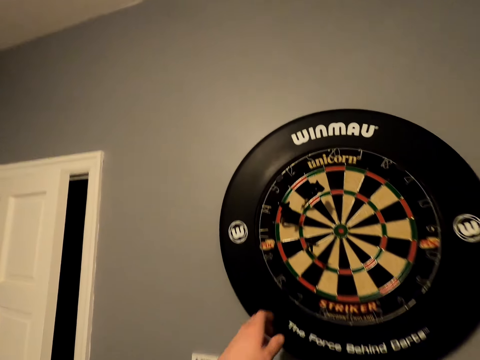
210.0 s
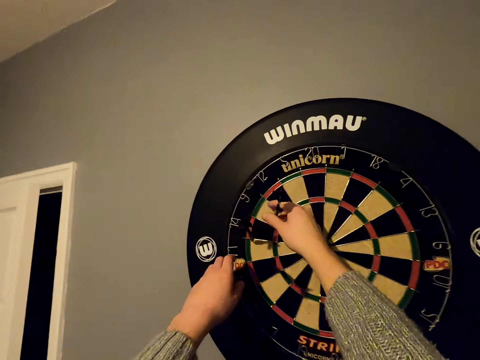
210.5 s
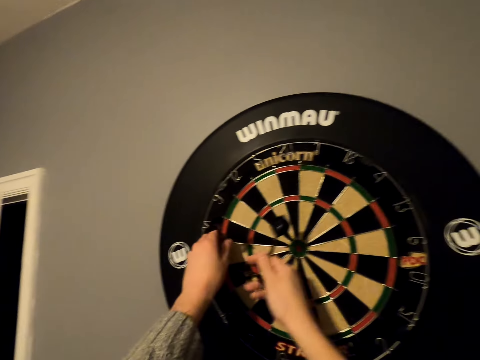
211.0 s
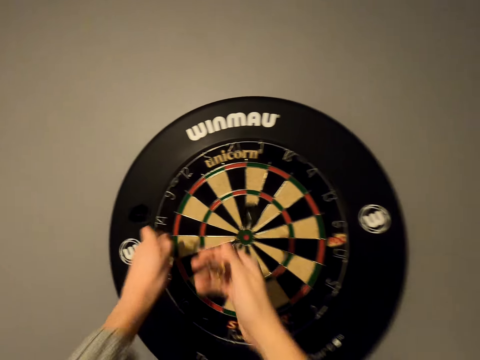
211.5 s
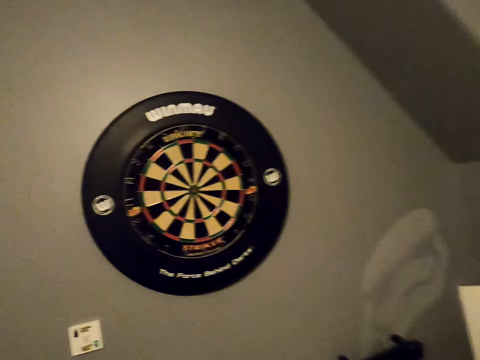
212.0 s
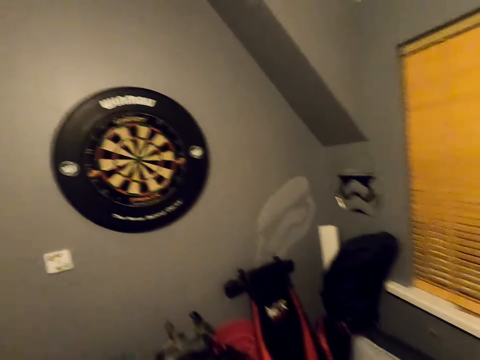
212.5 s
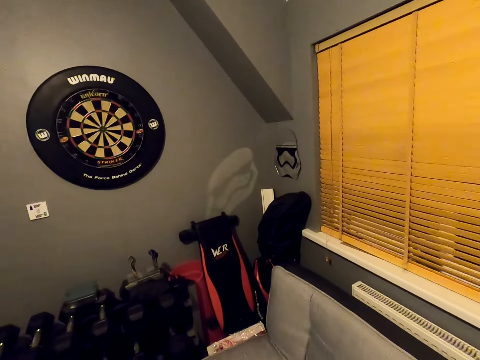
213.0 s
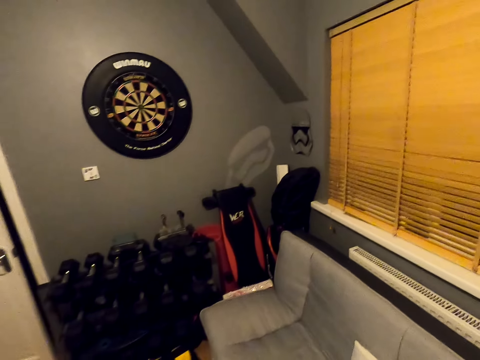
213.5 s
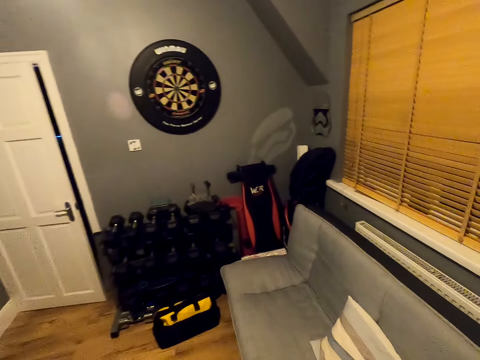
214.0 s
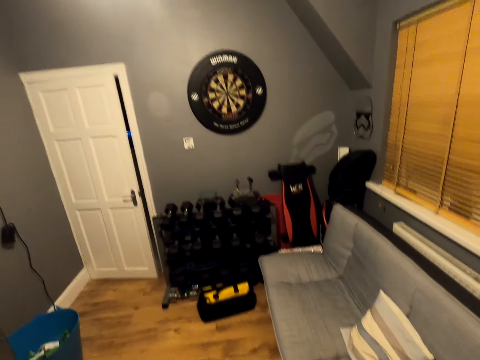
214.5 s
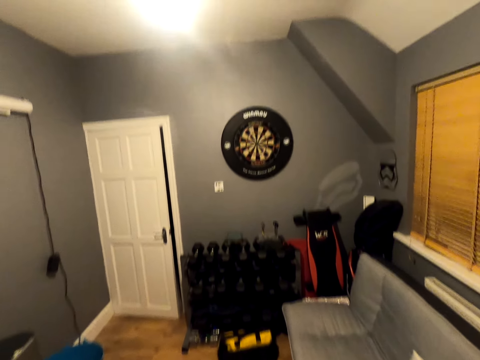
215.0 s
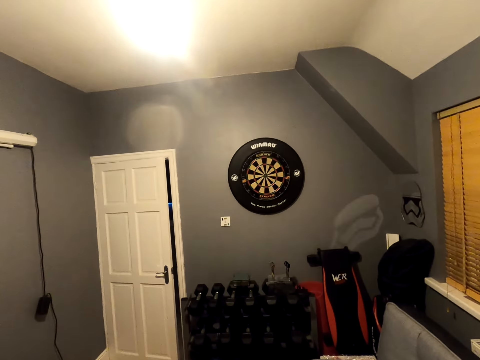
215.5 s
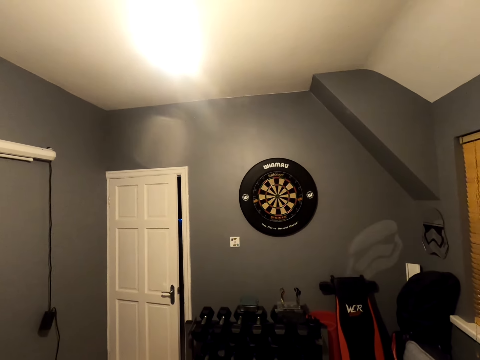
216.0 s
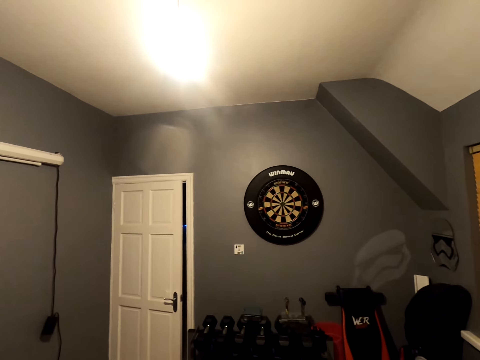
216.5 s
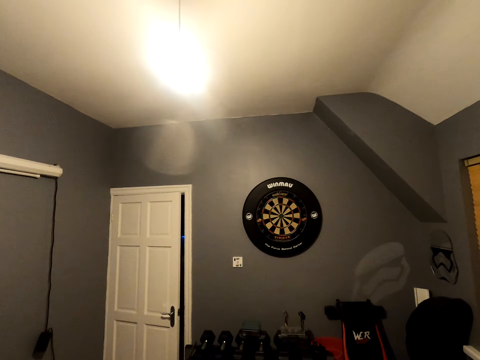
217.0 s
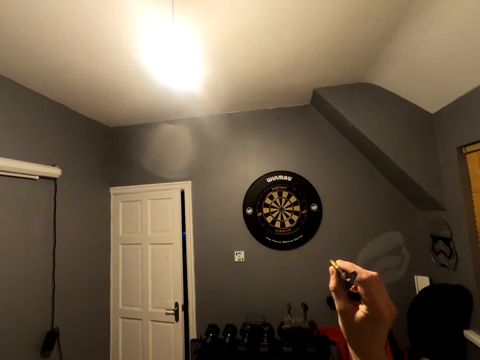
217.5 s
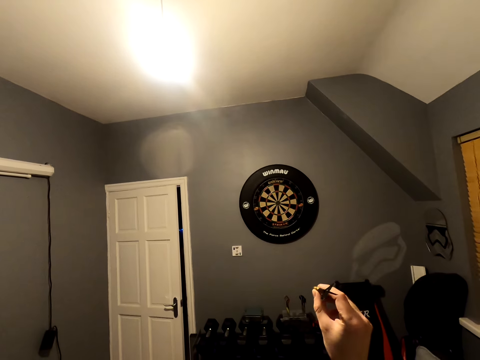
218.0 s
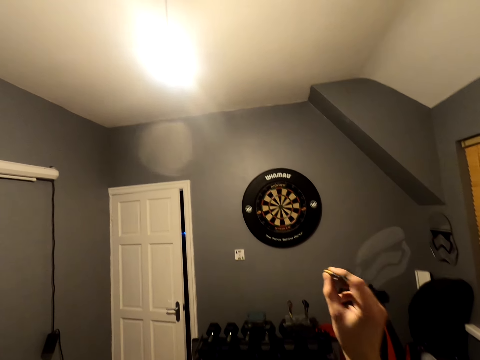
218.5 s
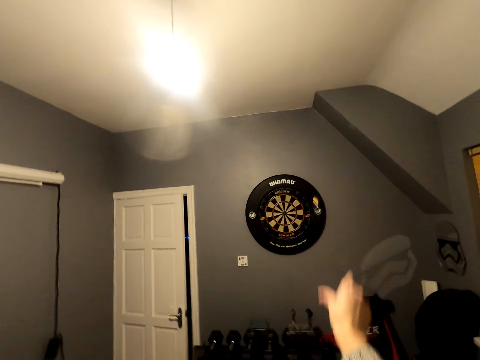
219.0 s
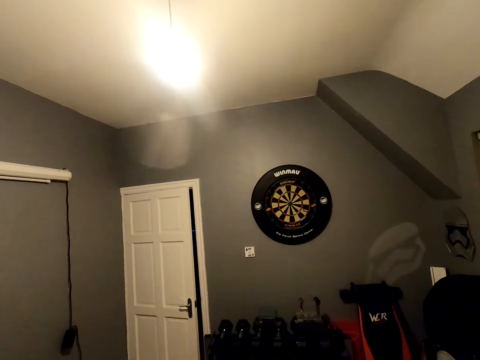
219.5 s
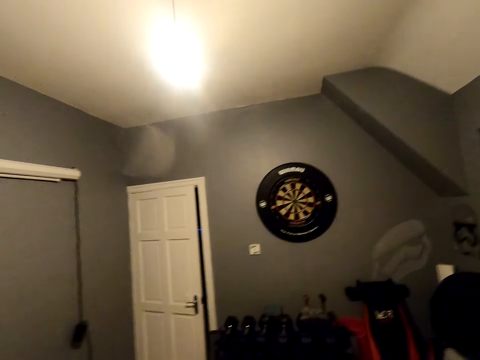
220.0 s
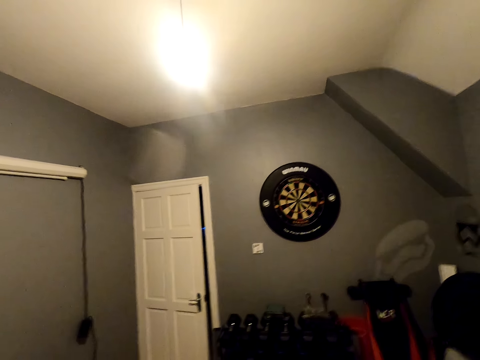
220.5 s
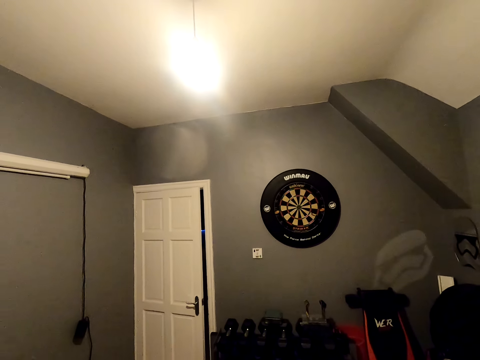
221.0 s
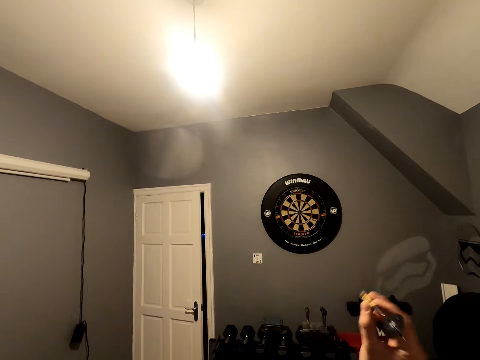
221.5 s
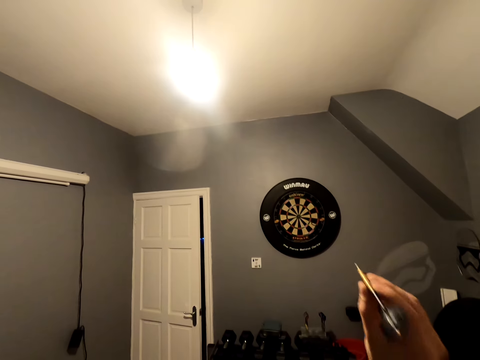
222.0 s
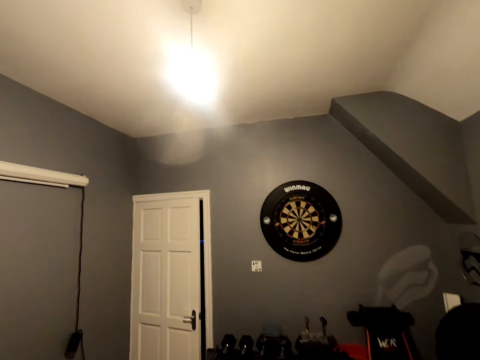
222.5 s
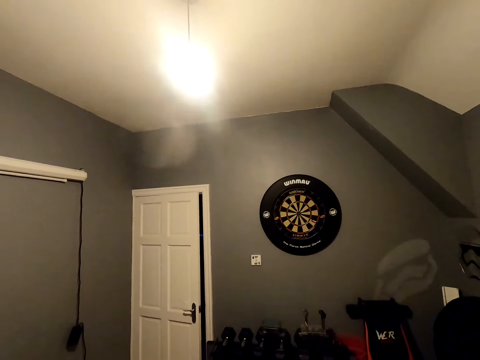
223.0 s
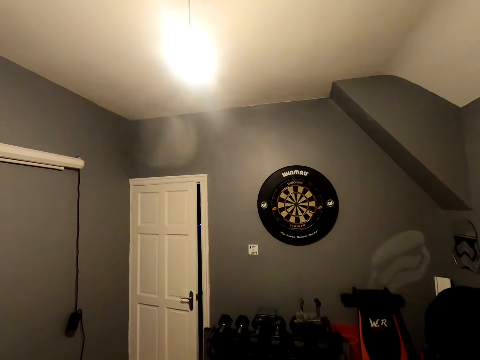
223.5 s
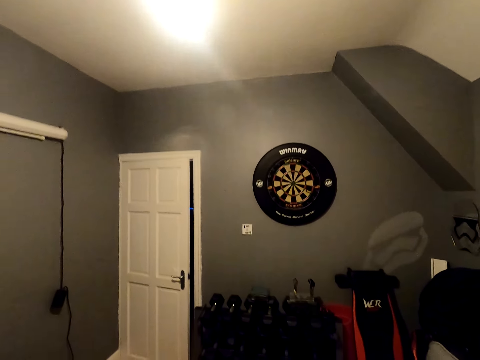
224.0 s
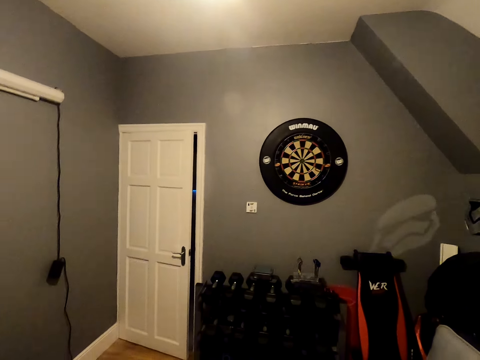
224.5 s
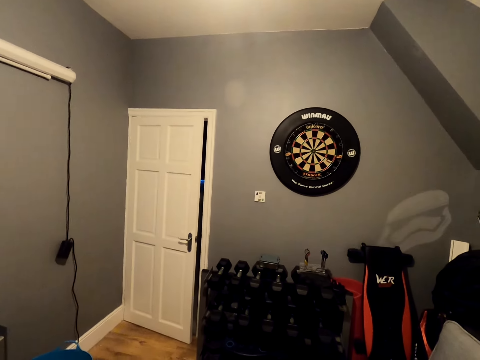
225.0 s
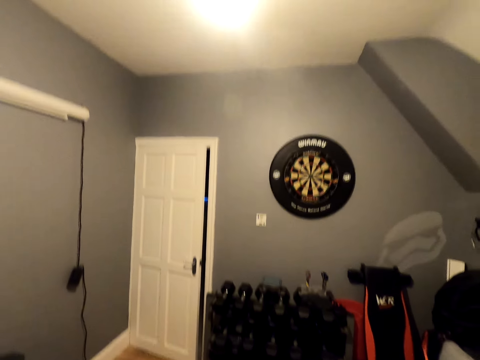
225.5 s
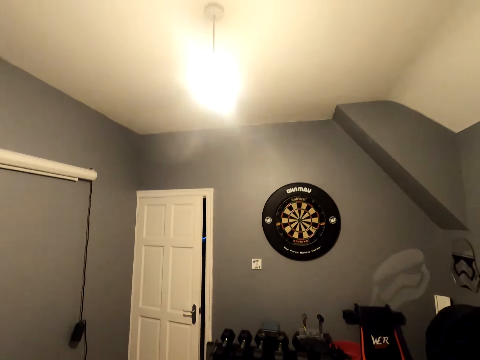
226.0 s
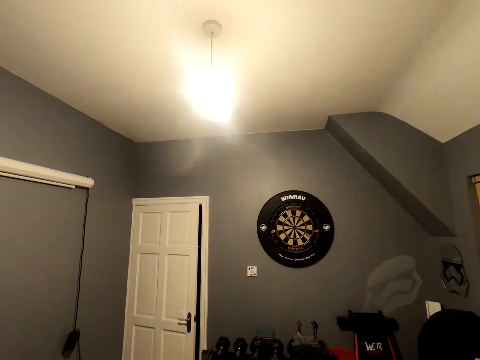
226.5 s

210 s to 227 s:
The camera wearer removes arrows from a dart board. They walk around a room. They look around the room. They throw an arrow on the dart board. They look around the room. They throw an arrow on the dart board. They look around the room.

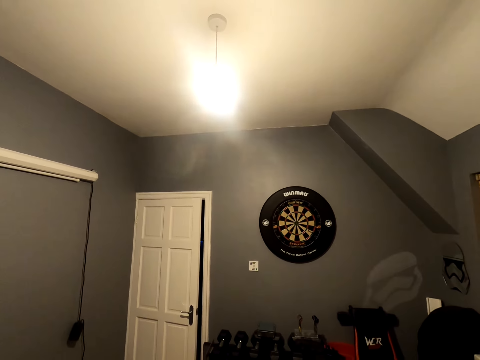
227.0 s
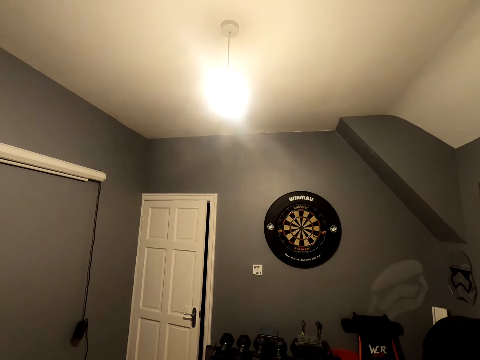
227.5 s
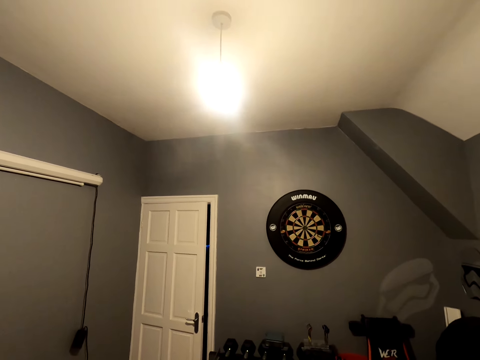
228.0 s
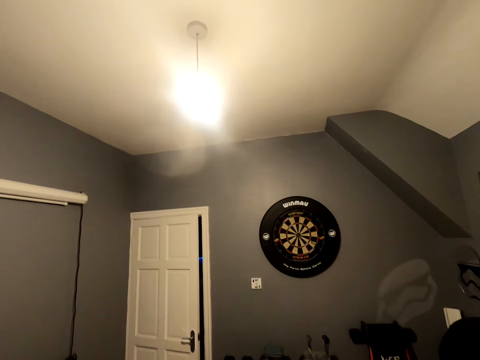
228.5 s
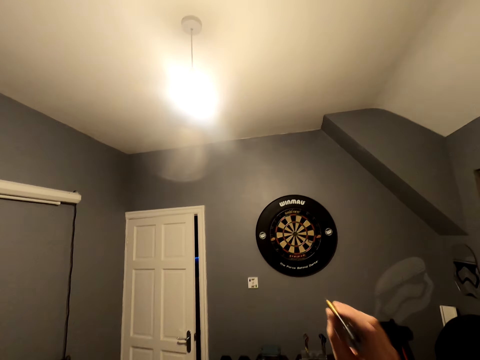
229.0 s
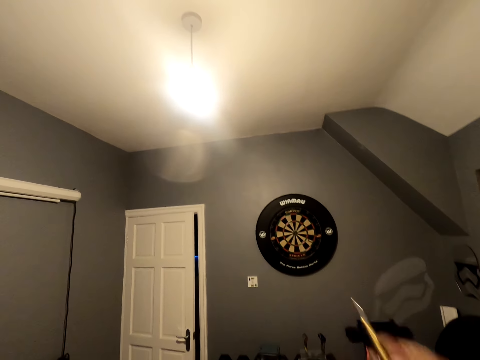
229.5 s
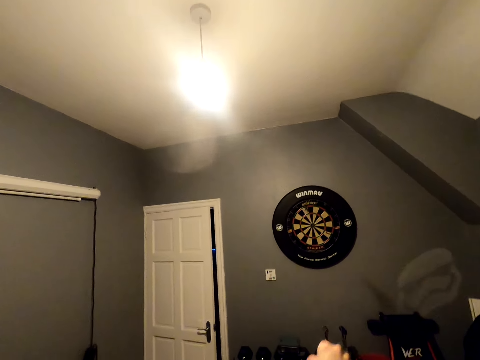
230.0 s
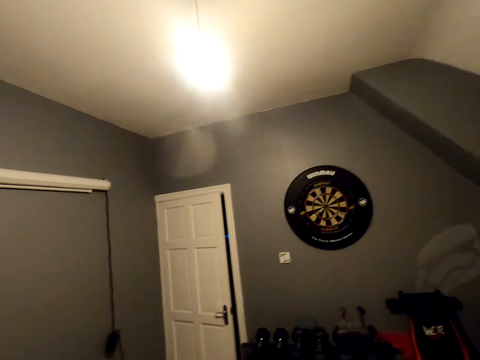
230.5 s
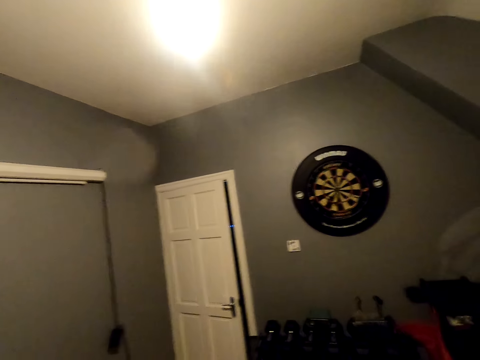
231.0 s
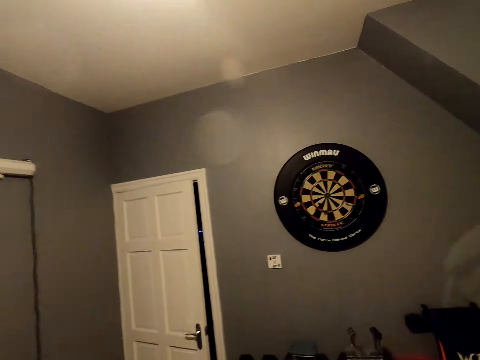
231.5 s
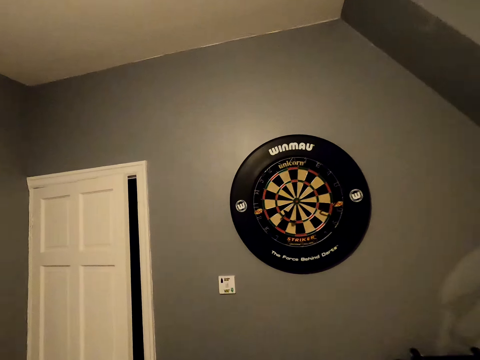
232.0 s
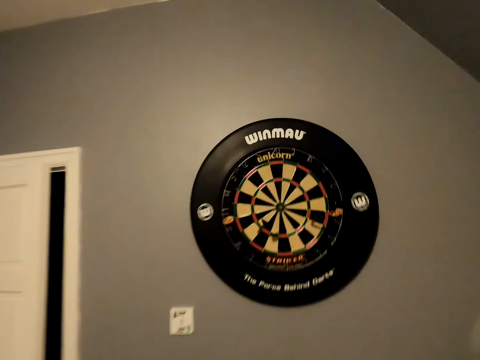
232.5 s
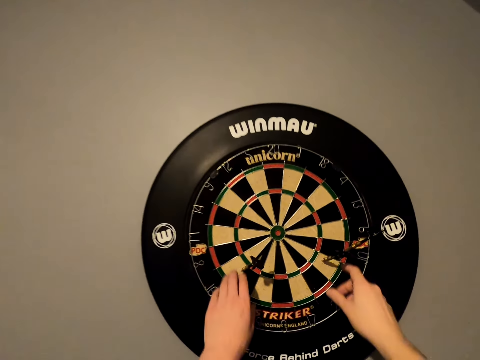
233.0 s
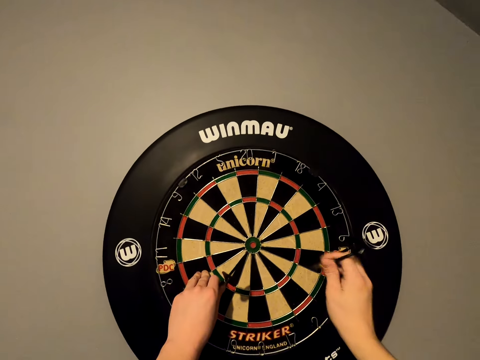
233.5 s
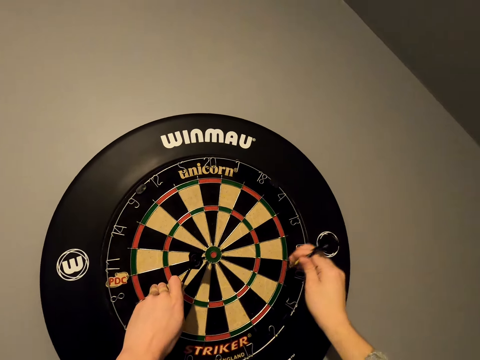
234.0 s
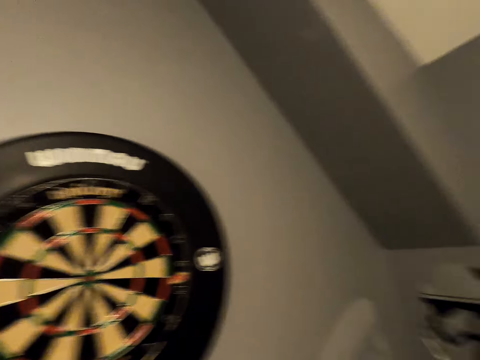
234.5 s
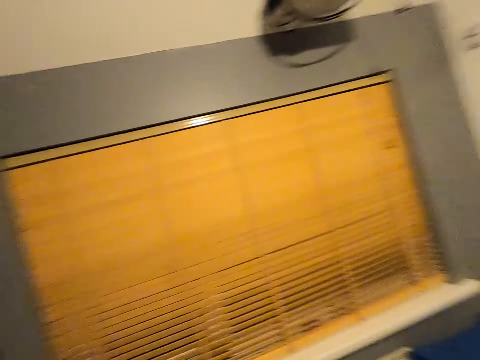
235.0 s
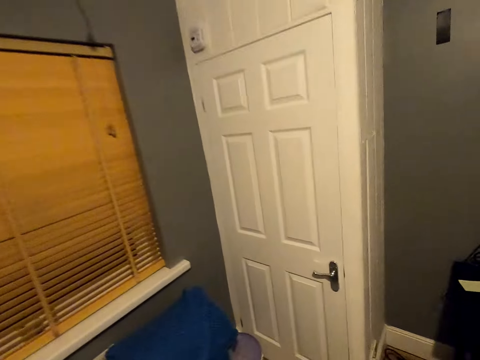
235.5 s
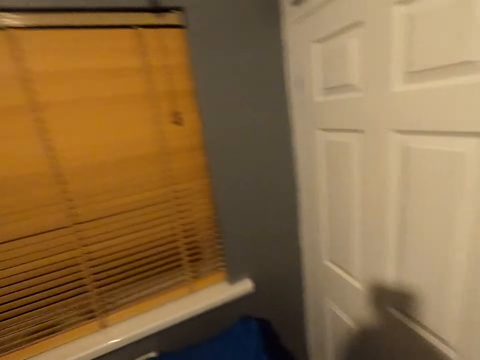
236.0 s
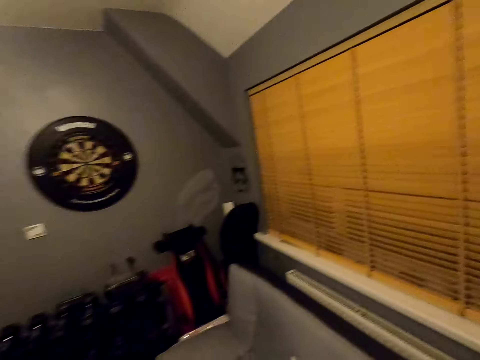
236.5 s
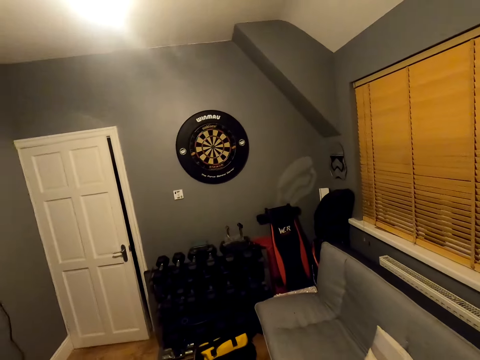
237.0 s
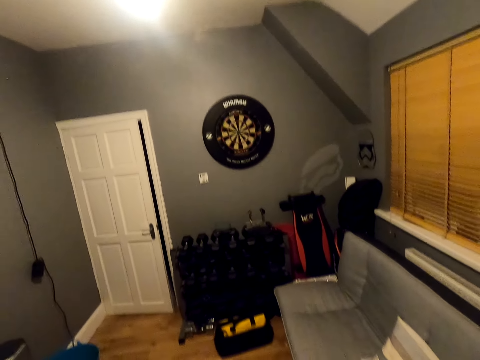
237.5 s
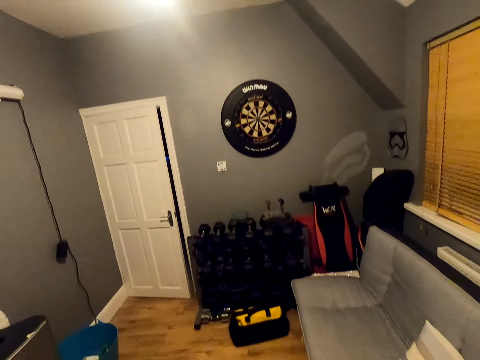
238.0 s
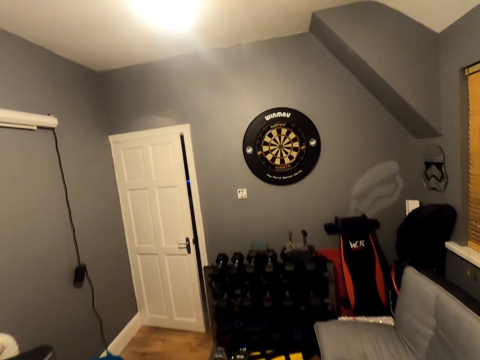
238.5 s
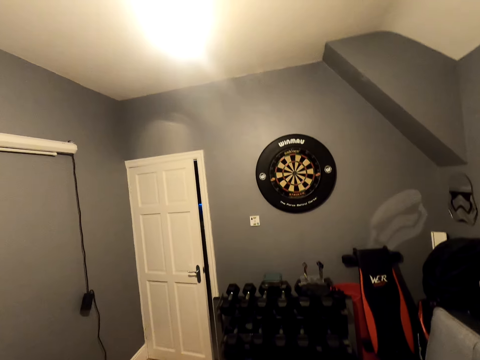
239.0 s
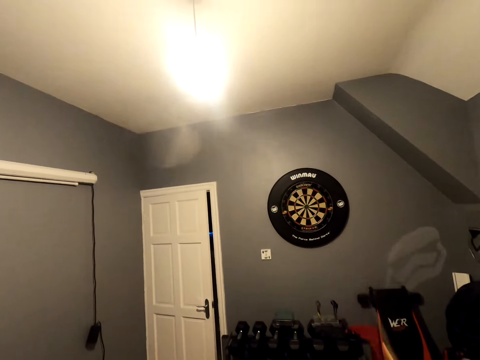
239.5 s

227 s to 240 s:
The camera wearer throws an arrow on a dart board. They walk around a room. They remove arrows from the dart board. They walk around the room. They look around the room.
